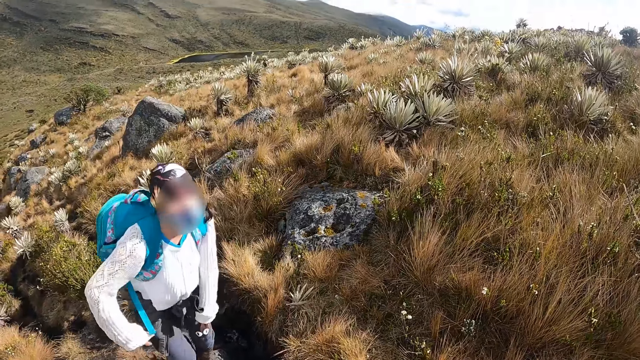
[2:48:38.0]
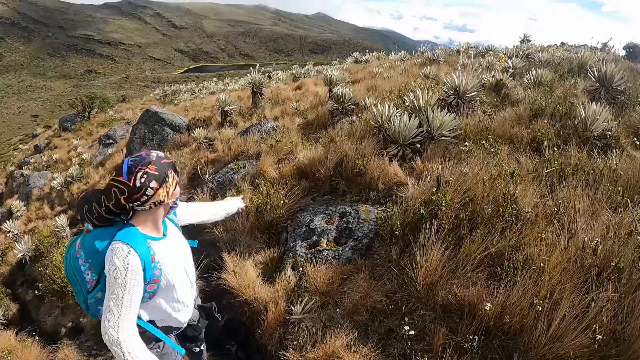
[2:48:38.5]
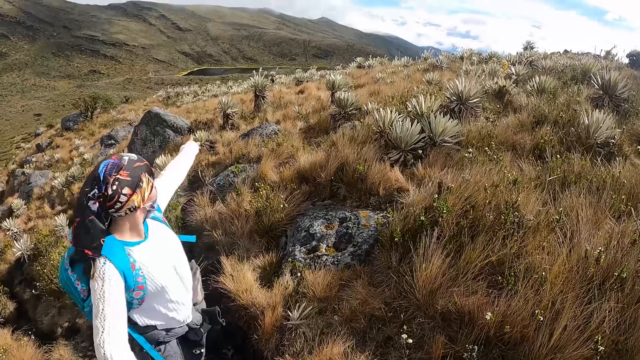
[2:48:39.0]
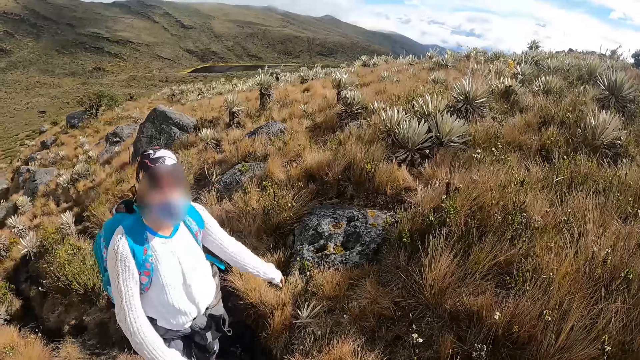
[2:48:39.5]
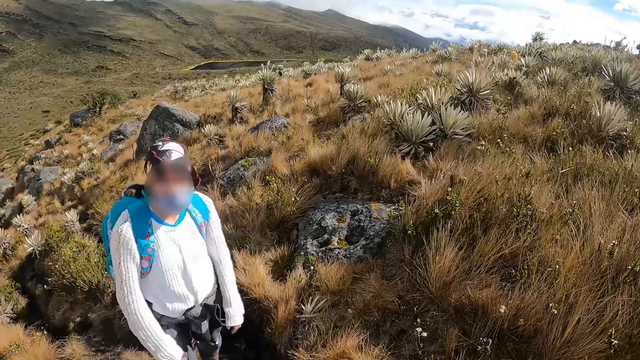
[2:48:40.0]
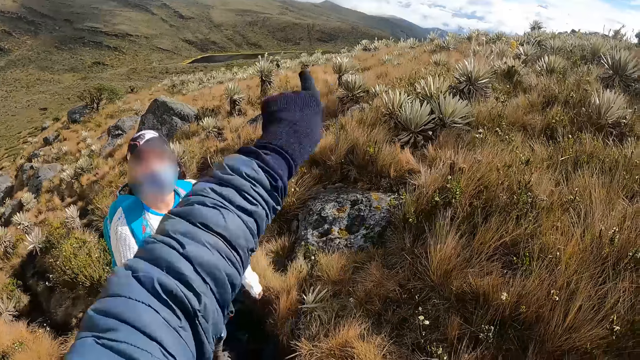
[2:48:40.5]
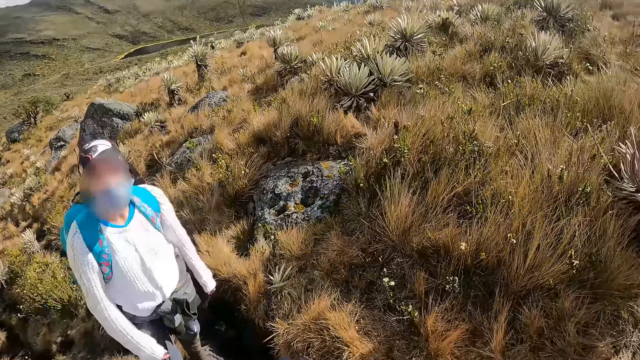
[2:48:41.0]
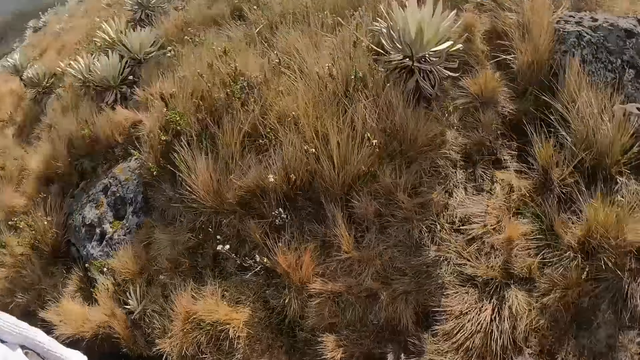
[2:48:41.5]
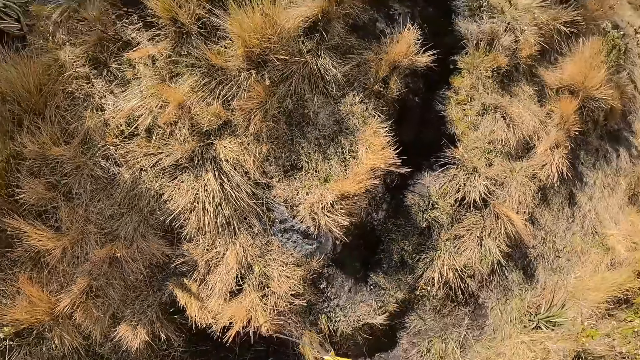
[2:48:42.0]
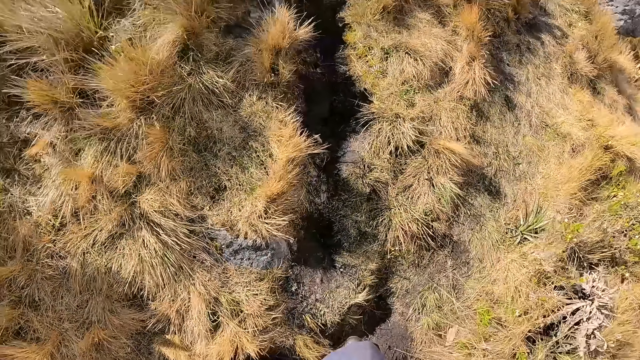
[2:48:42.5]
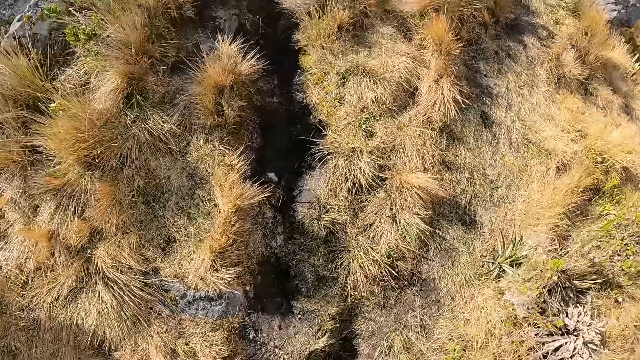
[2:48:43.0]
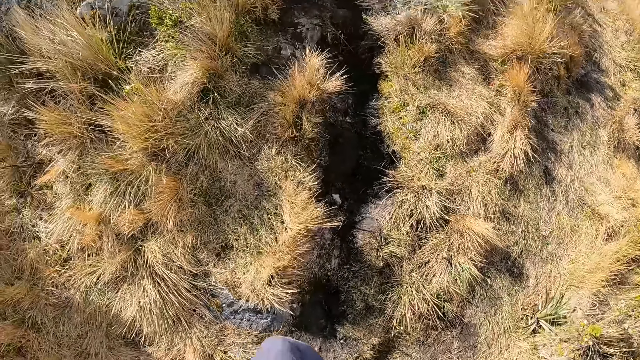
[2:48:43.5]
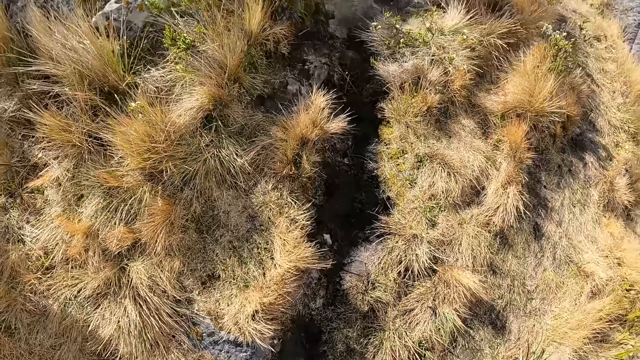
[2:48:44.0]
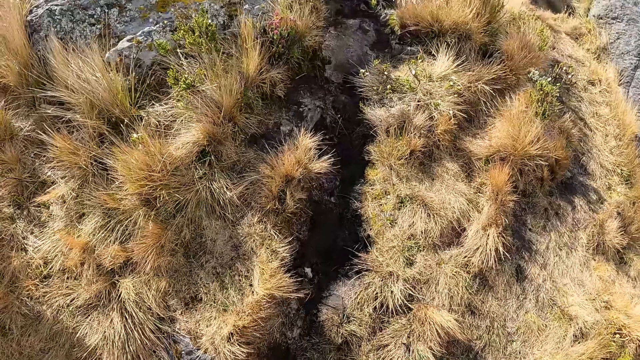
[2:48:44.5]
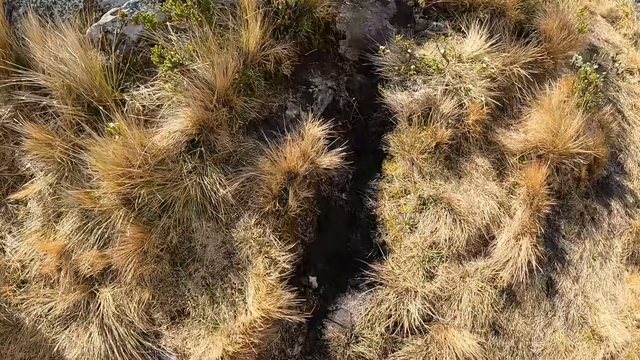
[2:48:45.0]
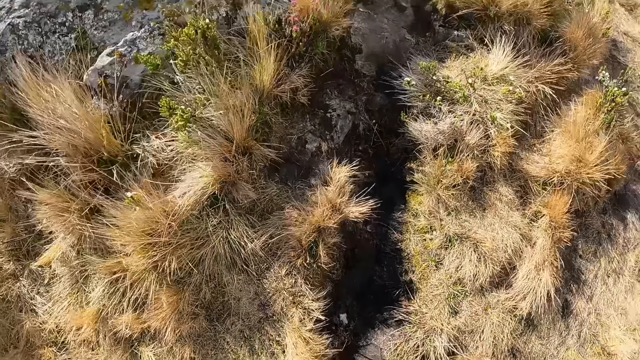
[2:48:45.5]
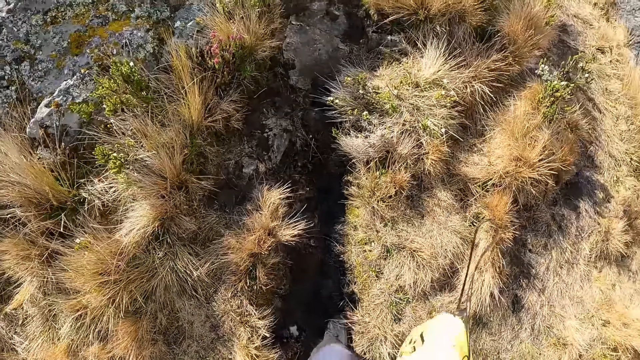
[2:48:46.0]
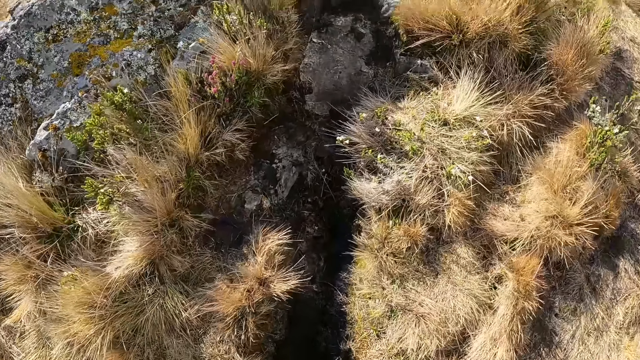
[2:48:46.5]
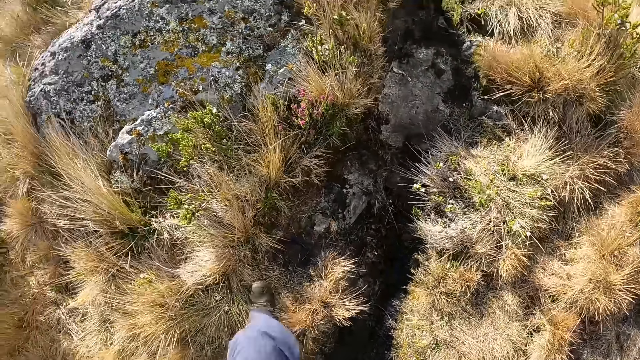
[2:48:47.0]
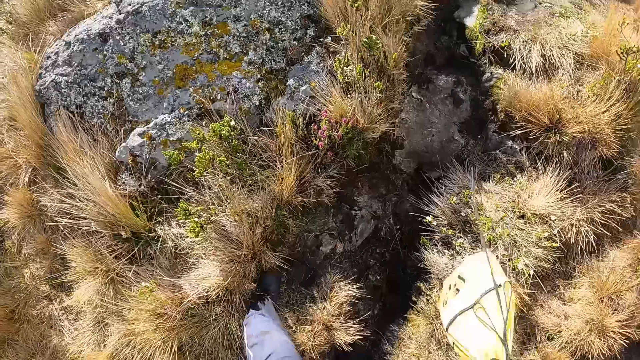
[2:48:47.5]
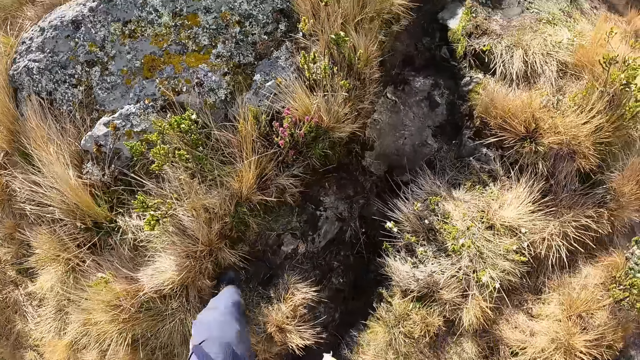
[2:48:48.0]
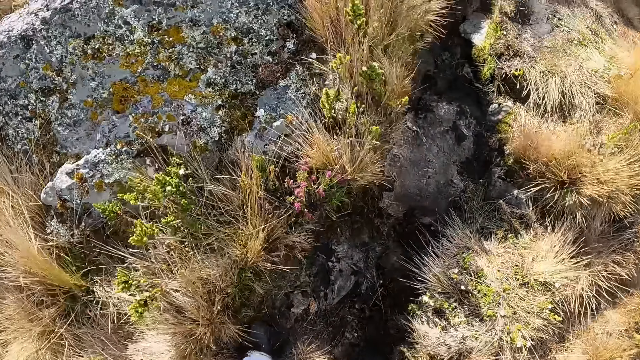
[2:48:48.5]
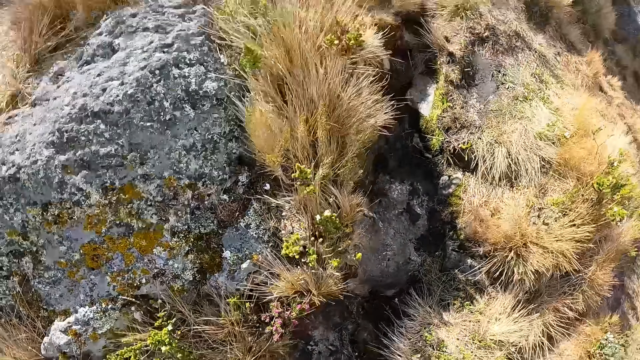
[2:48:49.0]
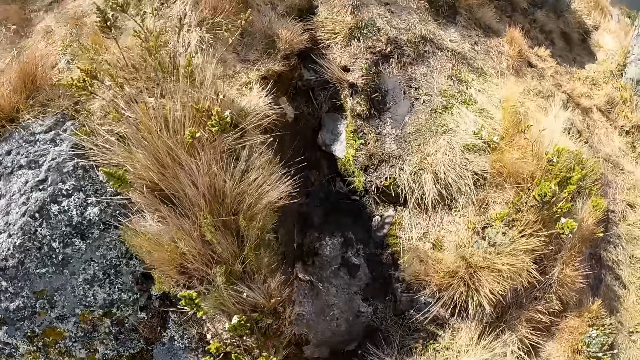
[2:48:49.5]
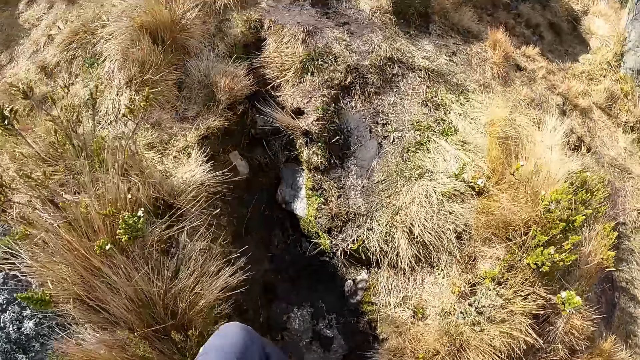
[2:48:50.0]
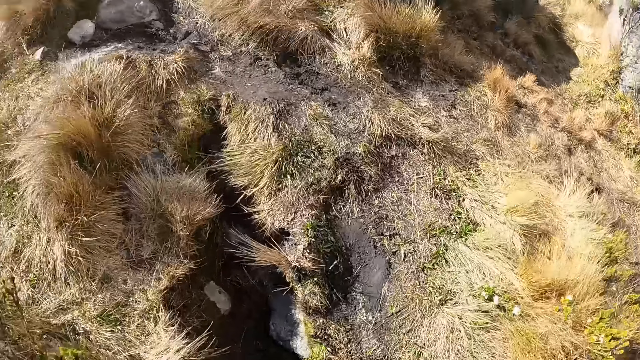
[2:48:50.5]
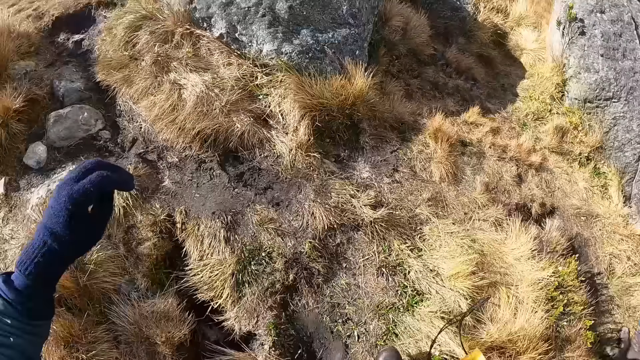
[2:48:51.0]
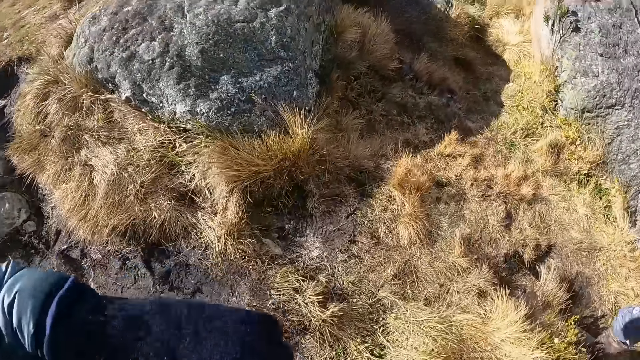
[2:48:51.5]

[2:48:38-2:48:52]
The lady points at the hills. The camera wearer talks to the lady. The lady stares at the camera wearer. The camera wearer points at the hills. The lady nods. The camera wearer walks around. They look around the mountain. They climb up the mountain.

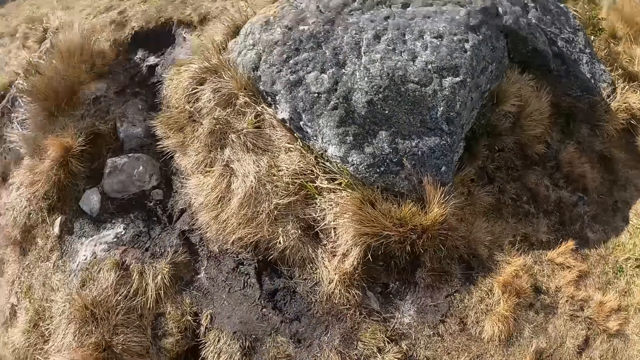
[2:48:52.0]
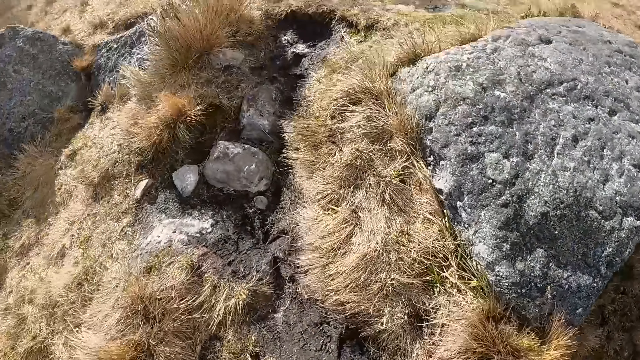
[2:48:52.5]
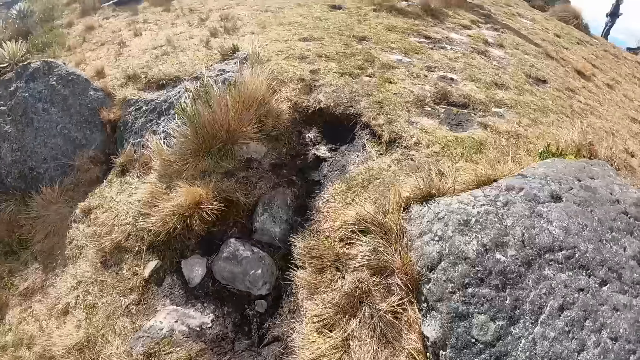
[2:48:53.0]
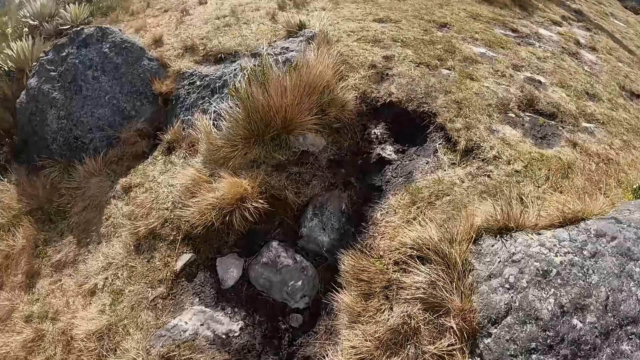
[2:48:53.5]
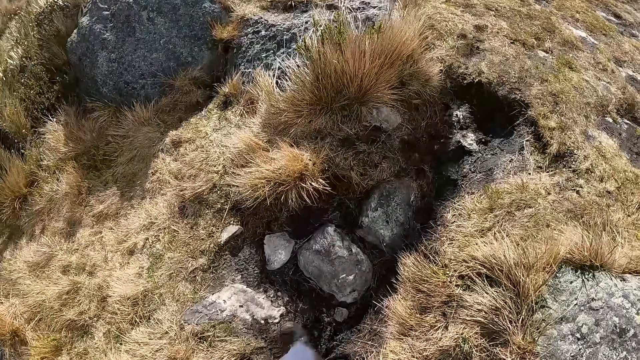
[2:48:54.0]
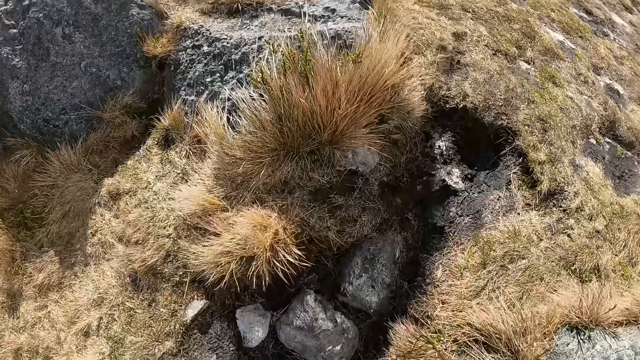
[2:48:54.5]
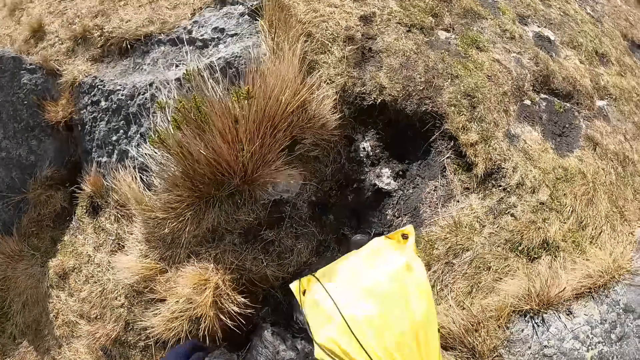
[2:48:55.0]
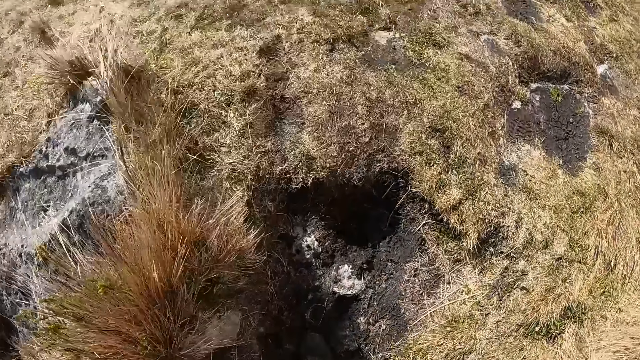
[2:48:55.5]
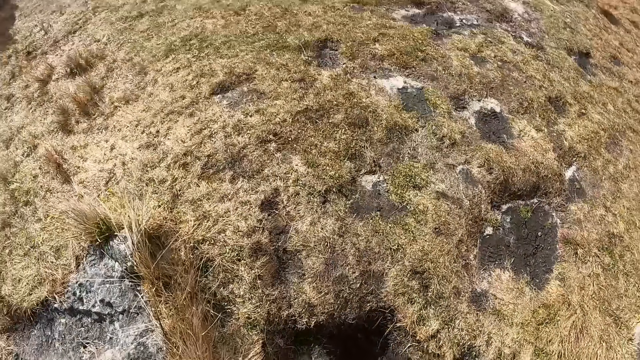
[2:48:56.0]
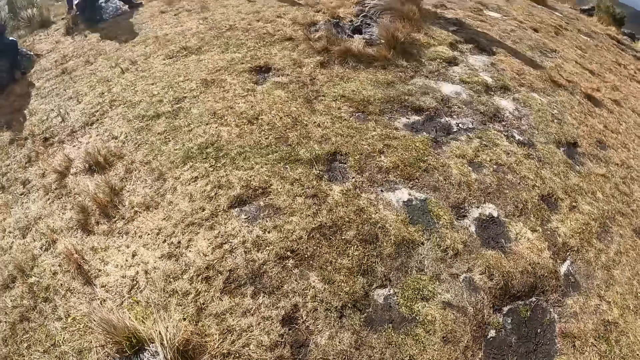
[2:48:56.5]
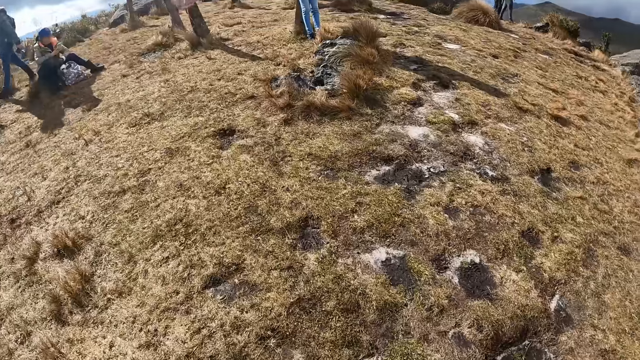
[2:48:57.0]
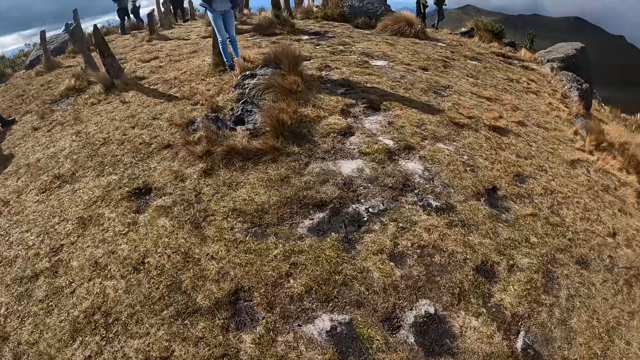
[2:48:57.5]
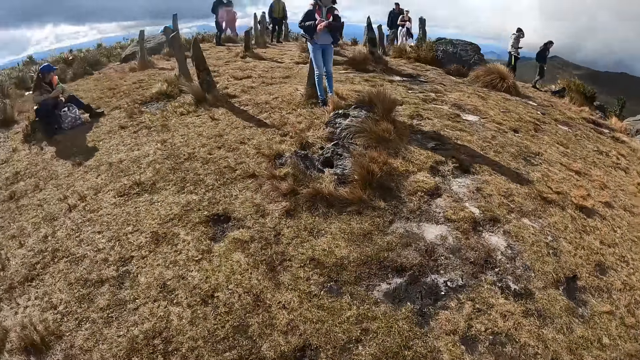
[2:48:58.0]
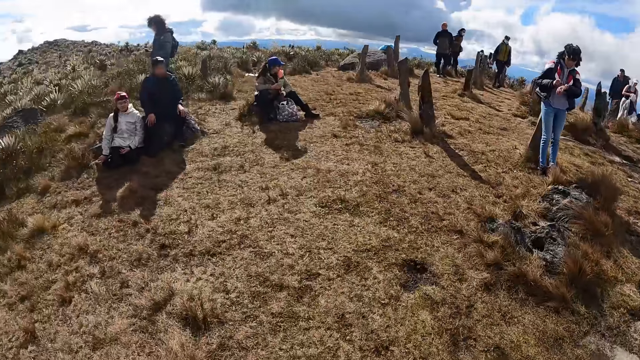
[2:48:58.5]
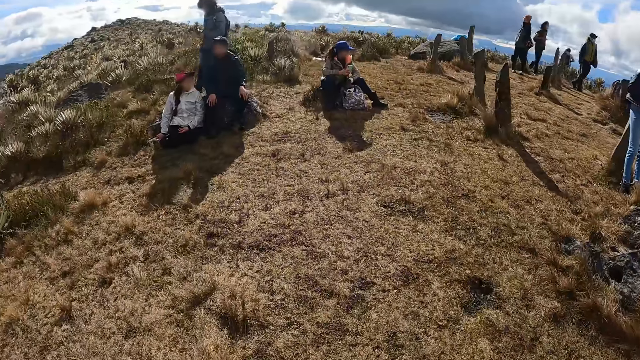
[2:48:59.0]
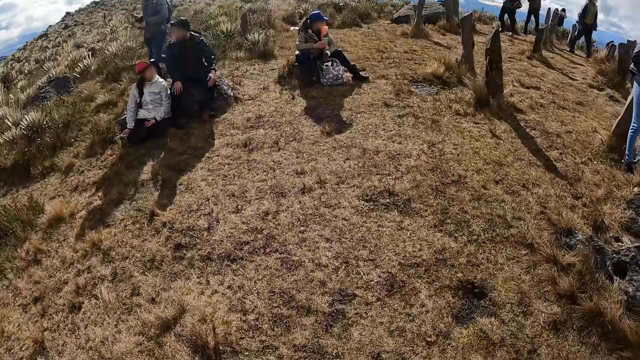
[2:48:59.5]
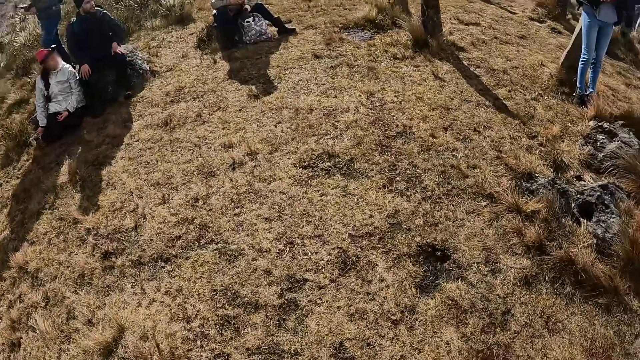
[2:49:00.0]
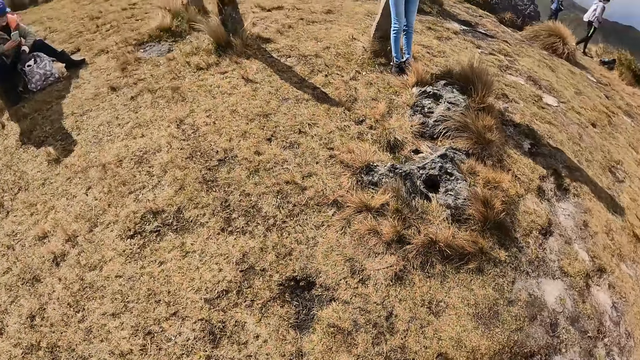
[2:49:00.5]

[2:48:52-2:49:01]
The camera wearer looks around the mountain.
